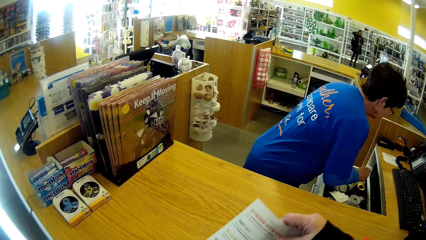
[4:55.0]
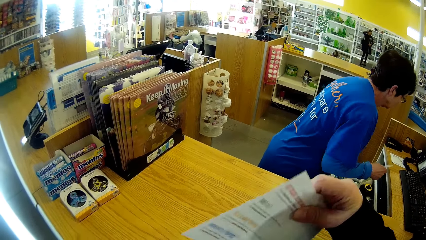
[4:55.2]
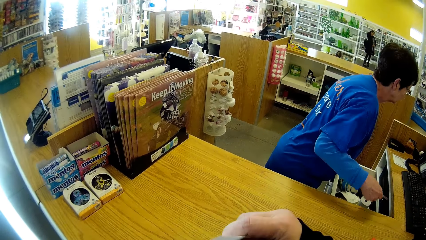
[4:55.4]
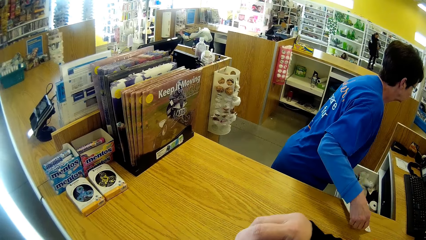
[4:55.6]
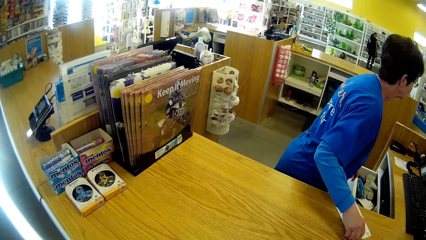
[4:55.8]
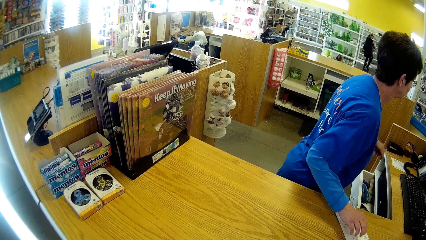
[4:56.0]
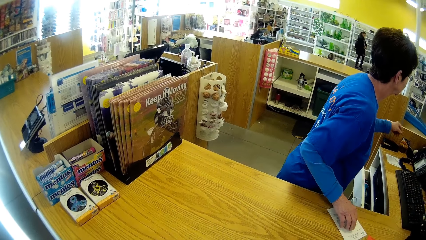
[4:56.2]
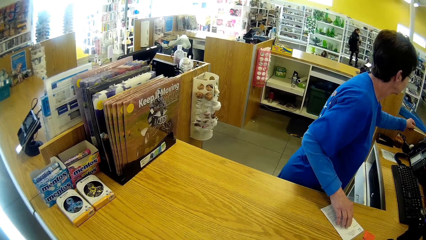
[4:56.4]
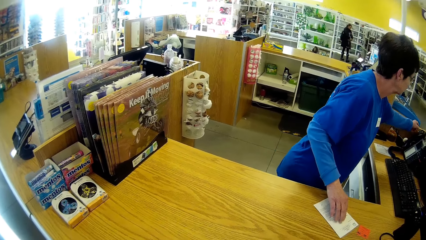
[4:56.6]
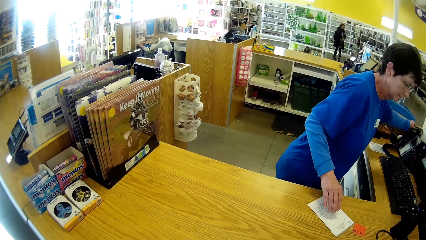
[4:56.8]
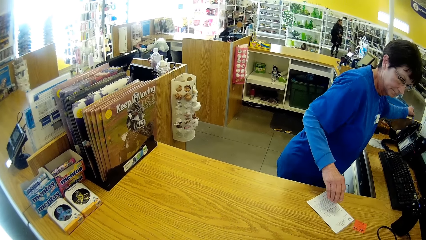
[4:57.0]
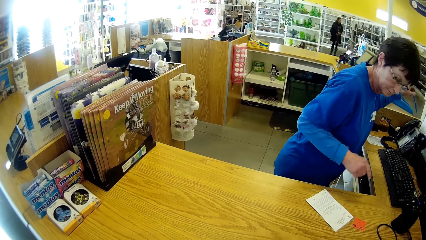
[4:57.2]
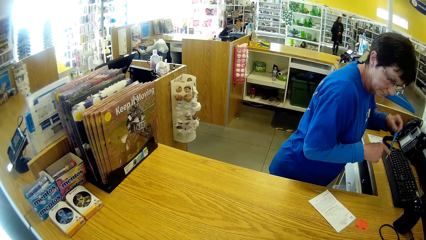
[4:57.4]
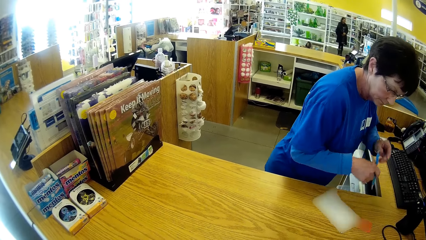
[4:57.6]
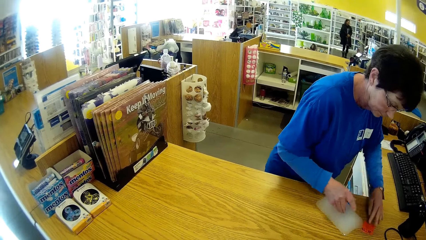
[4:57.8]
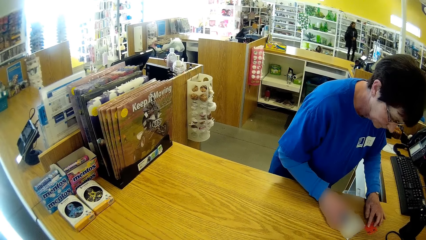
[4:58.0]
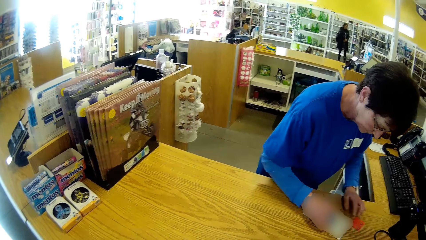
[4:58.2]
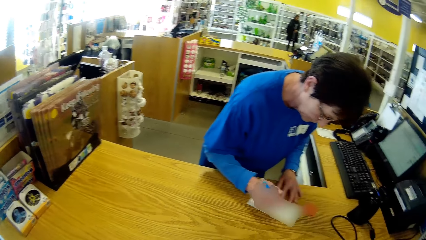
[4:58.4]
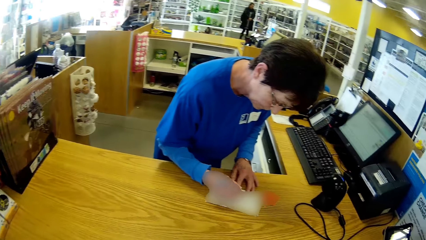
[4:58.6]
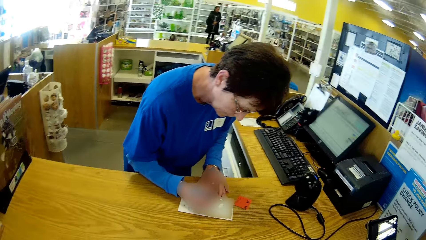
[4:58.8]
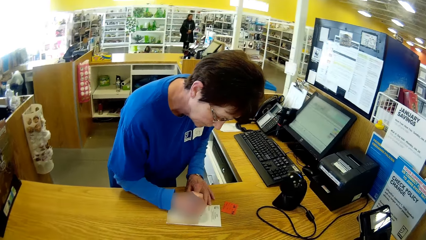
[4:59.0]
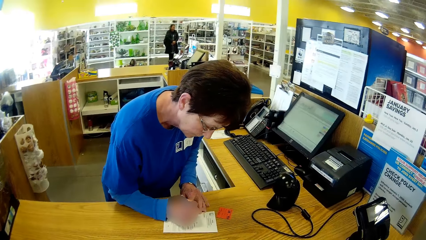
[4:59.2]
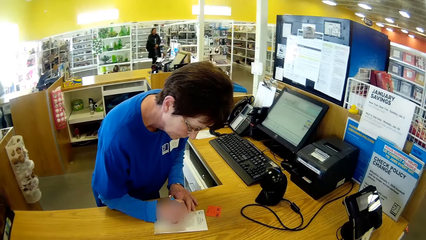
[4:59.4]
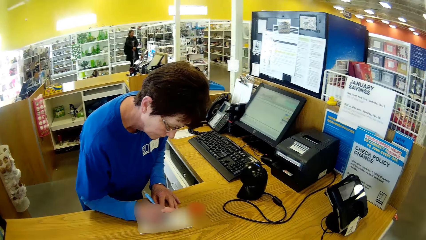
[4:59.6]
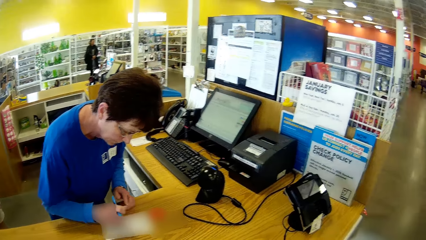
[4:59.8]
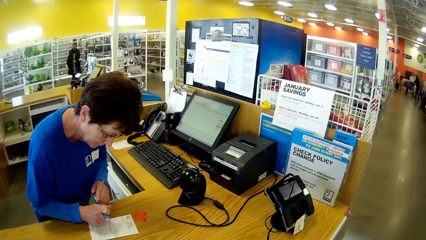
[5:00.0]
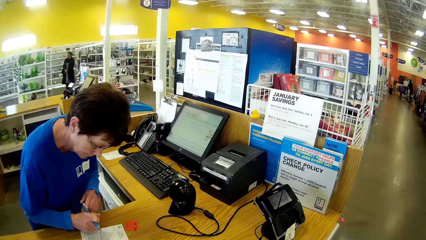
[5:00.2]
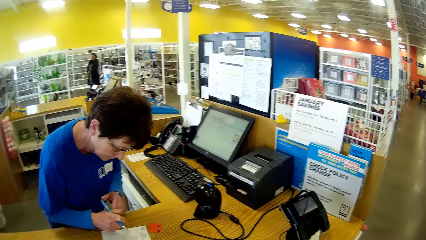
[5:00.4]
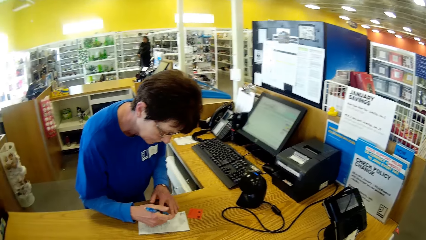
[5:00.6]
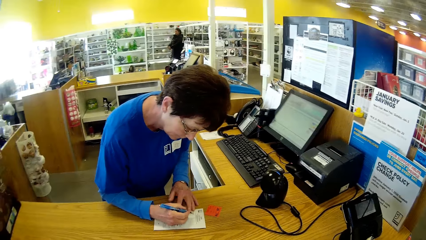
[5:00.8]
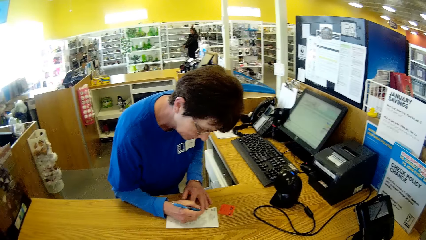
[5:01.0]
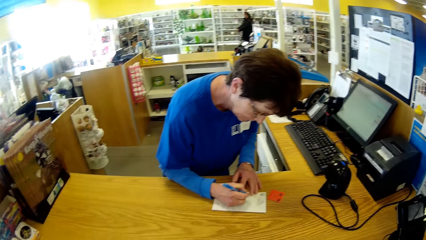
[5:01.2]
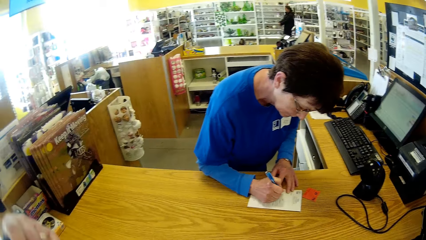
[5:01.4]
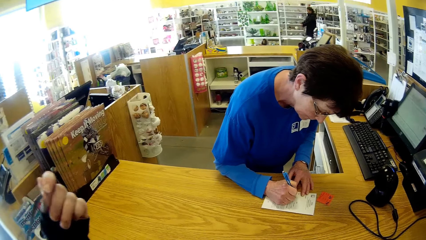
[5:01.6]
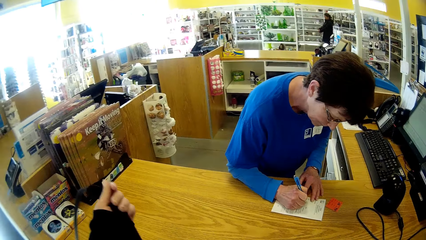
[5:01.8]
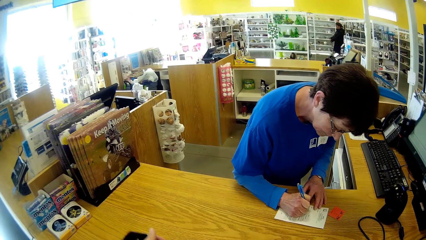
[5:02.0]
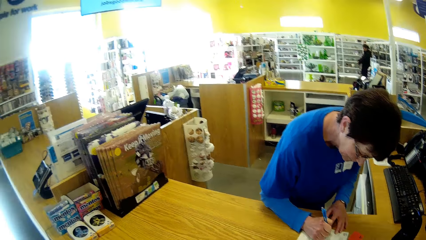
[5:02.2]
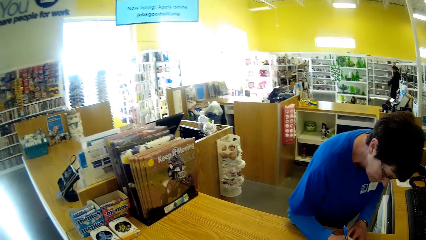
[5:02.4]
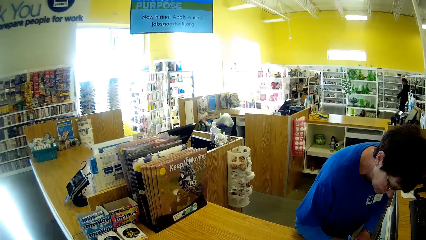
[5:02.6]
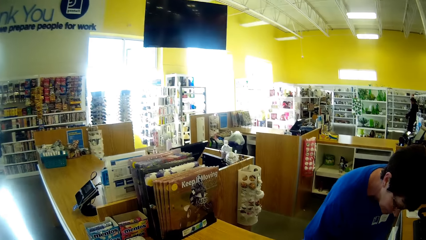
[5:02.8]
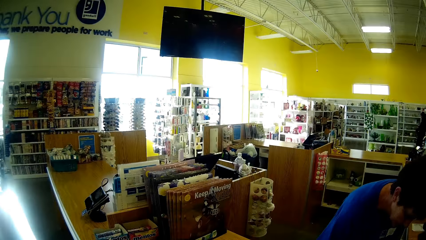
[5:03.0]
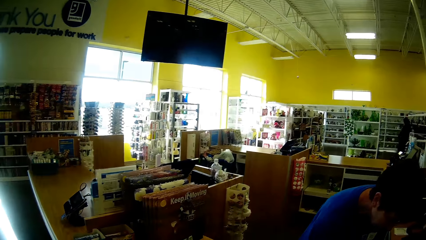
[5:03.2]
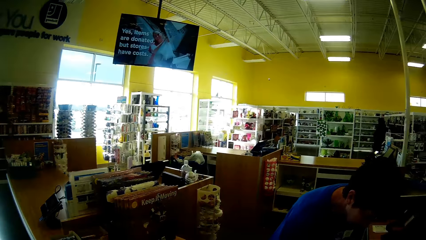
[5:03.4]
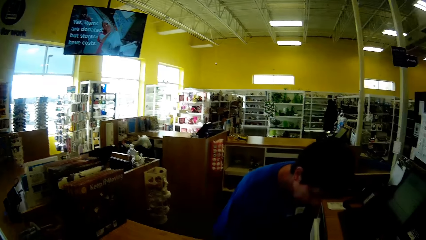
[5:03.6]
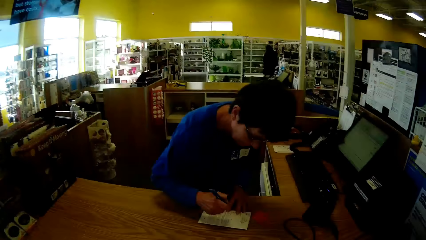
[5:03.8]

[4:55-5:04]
The camera wearer puts some papers inside her bag. A woman places a sheet of paper on the counter. The woman writes on the sheet of paper.

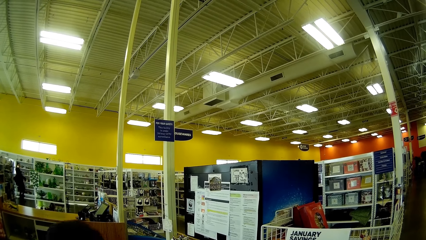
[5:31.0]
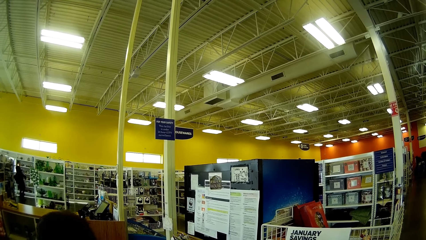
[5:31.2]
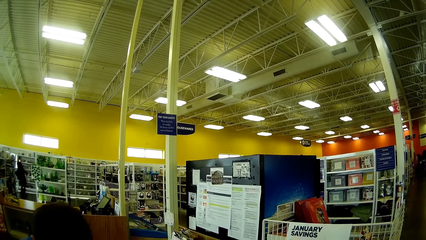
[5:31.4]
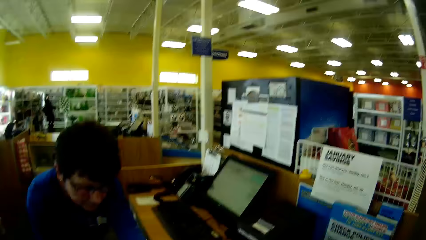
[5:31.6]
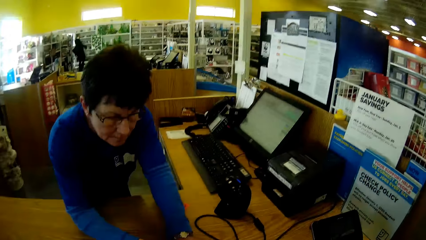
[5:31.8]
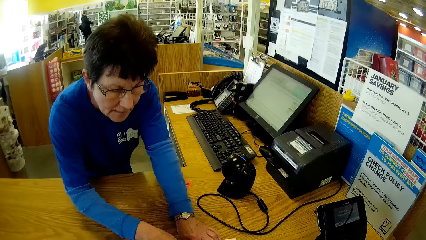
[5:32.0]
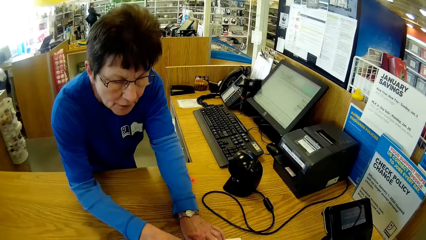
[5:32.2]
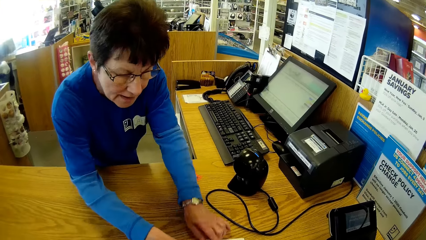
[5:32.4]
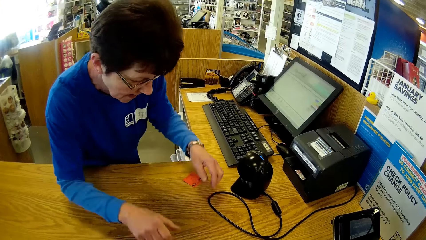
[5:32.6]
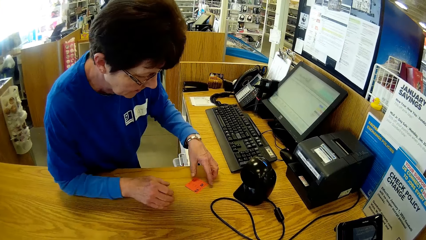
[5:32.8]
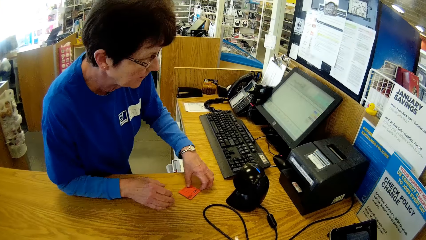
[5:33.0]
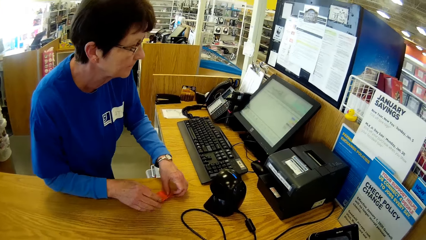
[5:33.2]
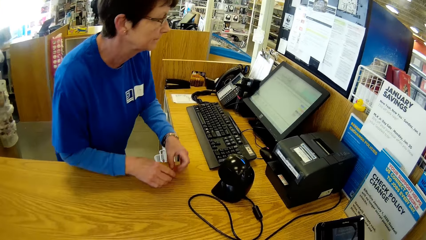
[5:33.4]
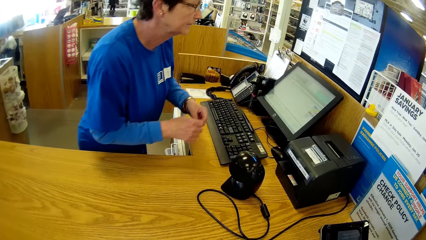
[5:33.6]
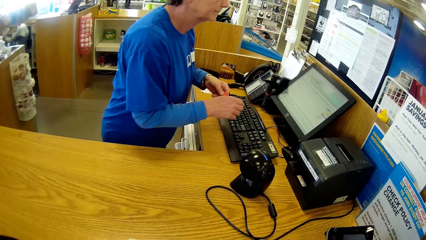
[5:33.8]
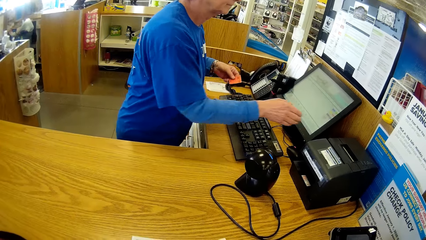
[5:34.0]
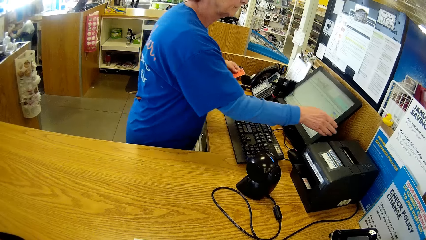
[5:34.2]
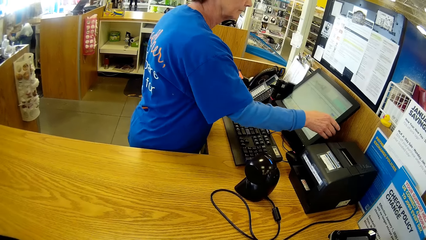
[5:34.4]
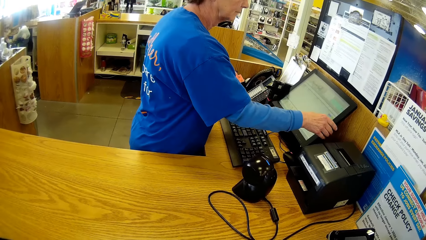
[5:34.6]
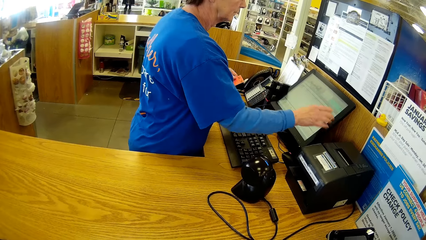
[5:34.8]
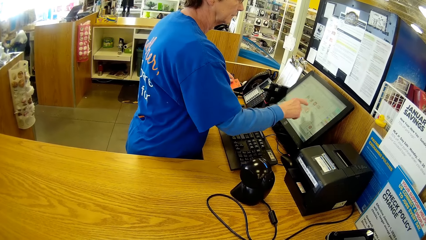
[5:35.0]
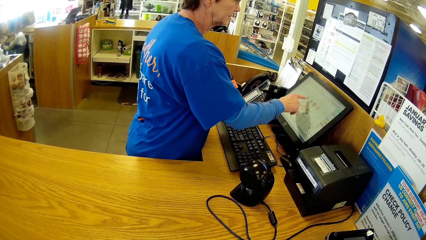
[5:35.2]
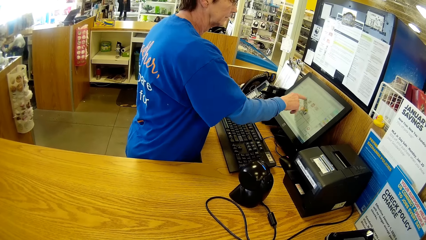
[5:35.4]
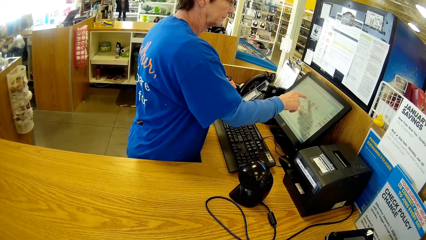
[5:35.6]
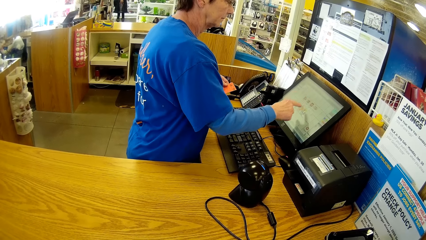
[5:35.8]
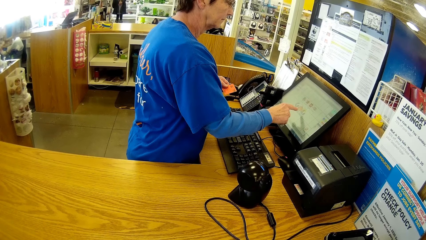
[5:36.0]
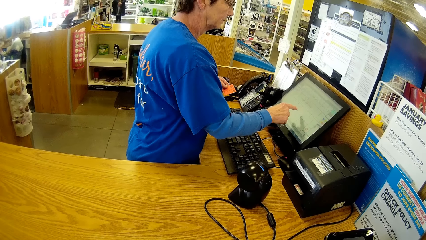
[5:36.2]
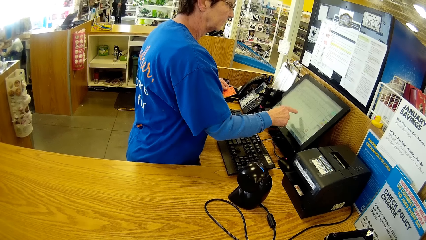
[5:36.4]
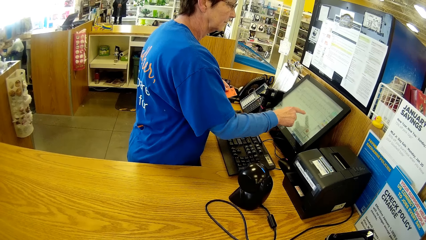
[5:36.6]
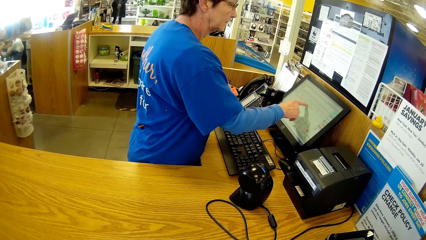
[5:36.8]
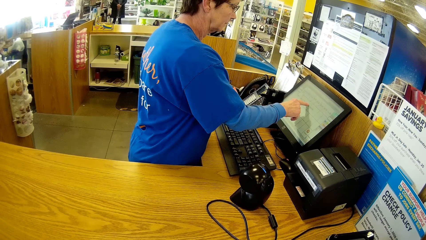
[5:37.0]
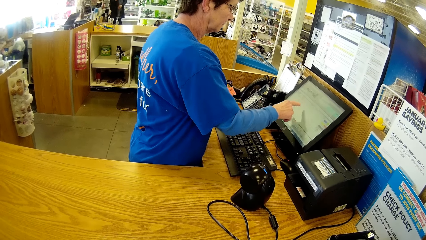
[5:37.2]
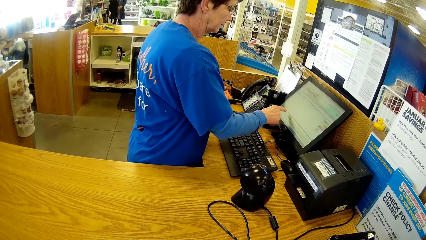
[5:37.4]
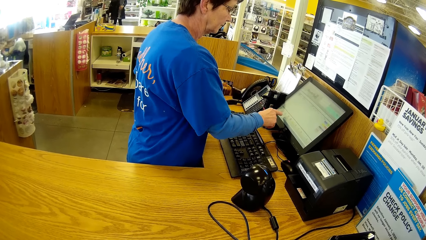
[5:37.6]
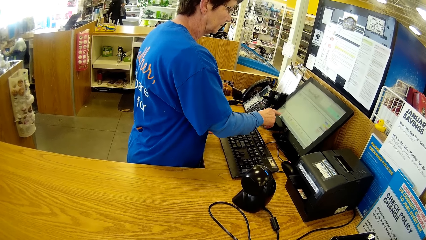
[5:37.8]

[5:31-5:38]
The lady converses with the camera wearer. The lady holds a card. The lady uses a computer.
